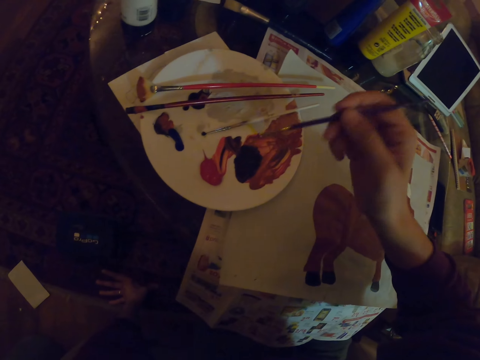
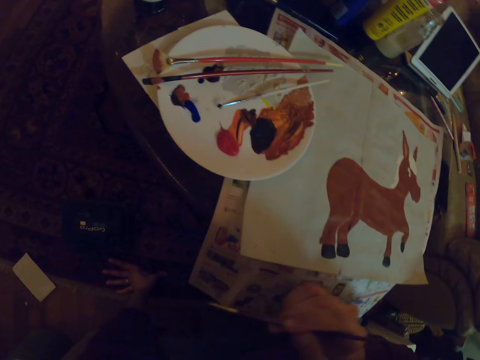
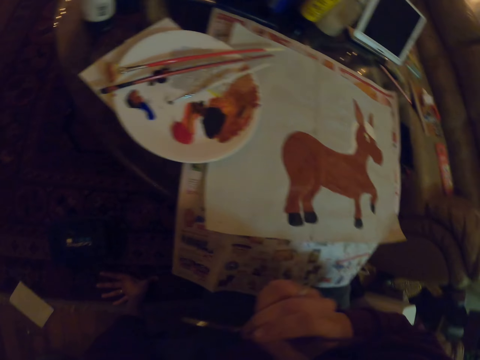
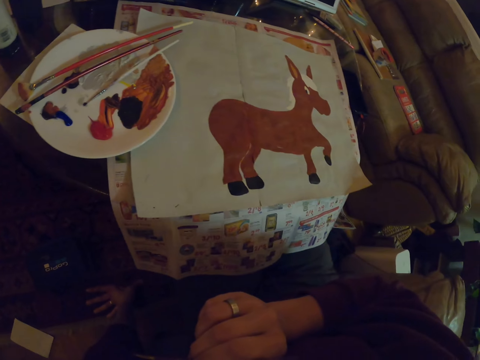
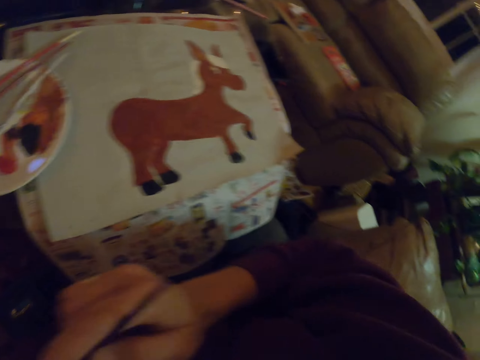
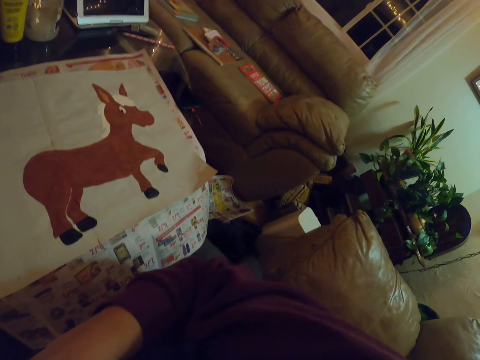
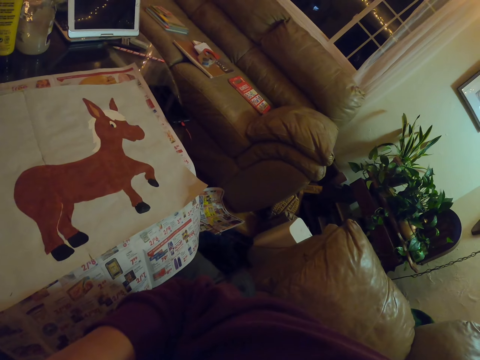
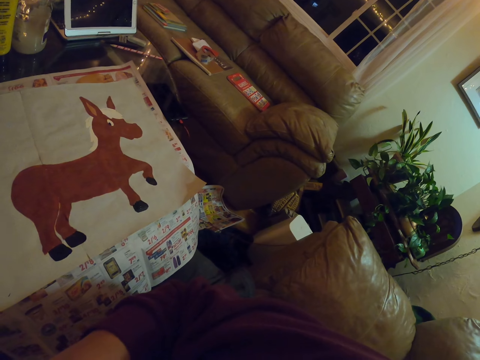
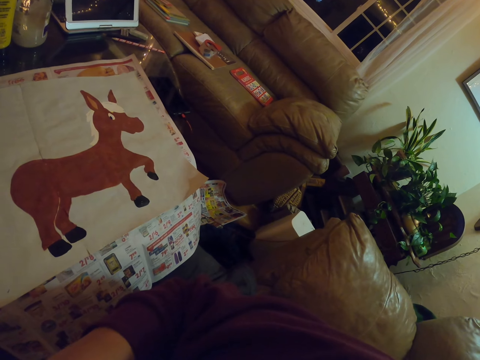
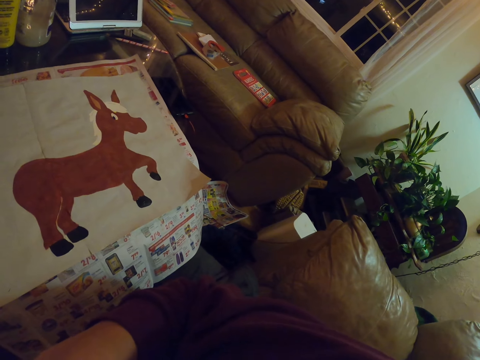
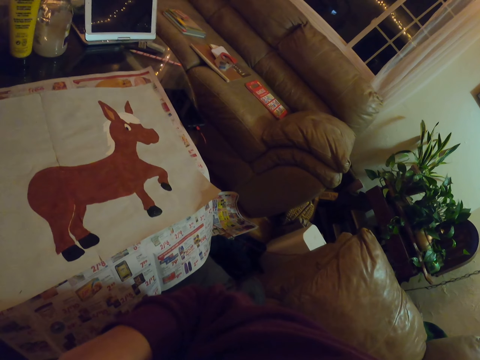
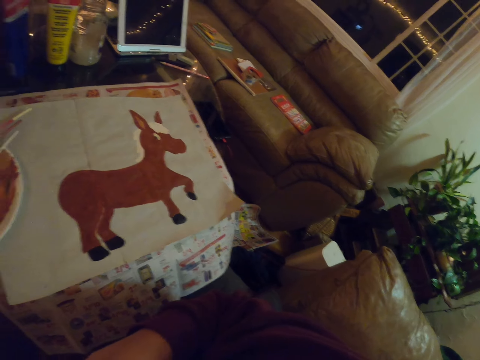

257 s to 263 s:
The camera wearer takes a paint from a bowl. They take the paint brush in the plate.

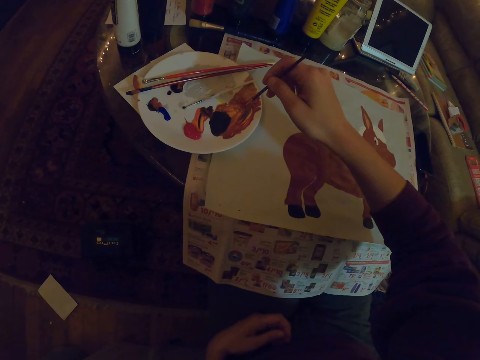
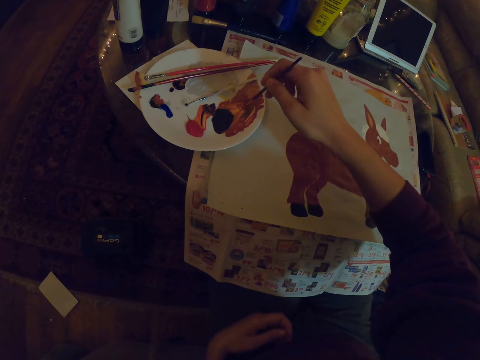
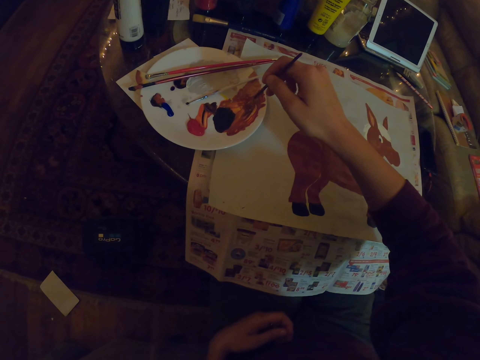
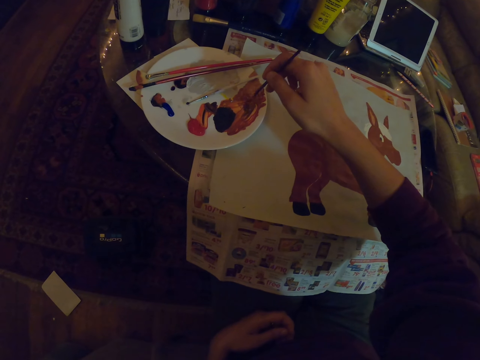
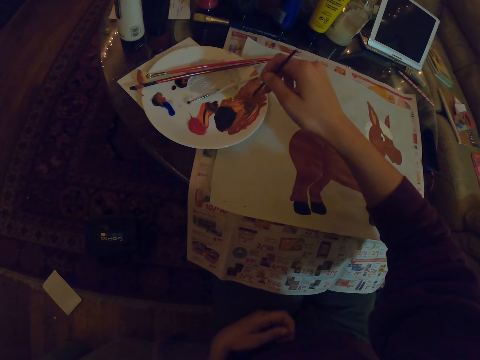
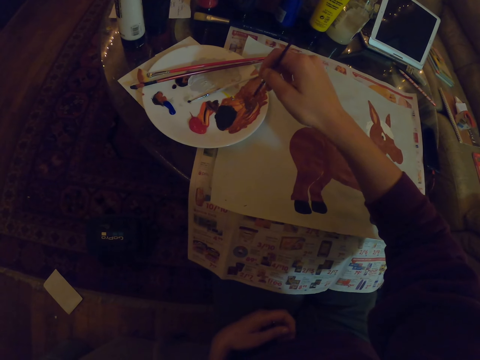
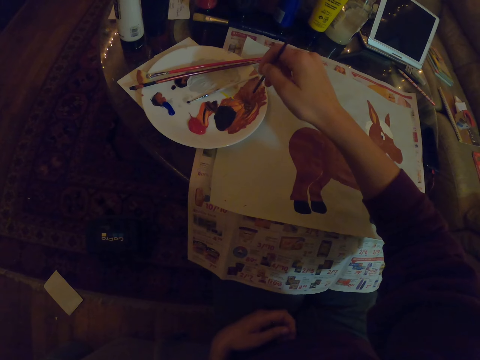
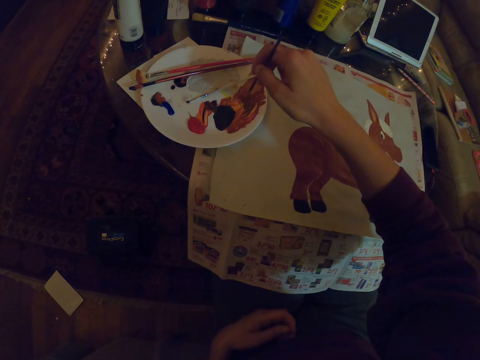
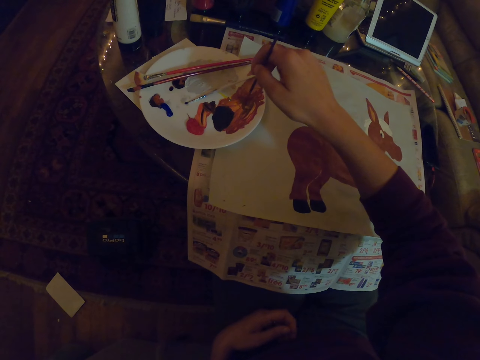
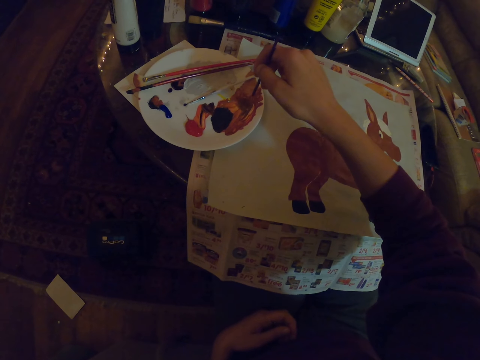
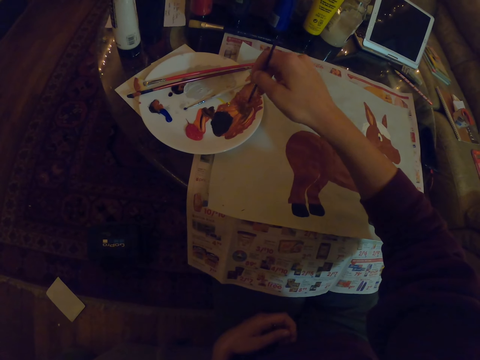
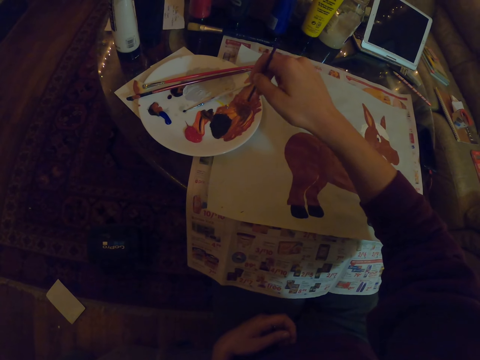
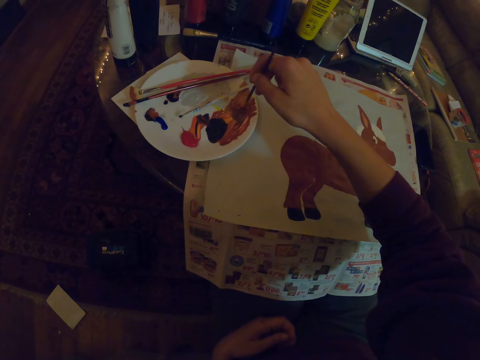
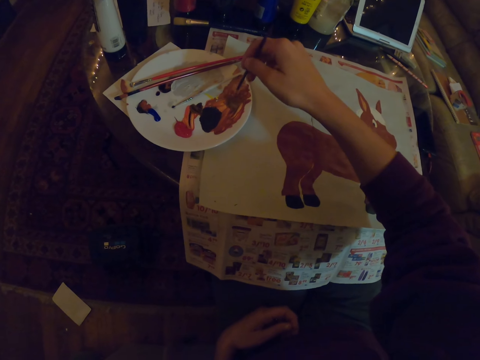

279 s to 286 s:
The camera wearer mixes paint on a bowl.

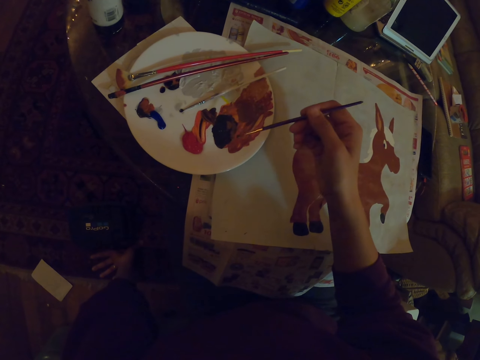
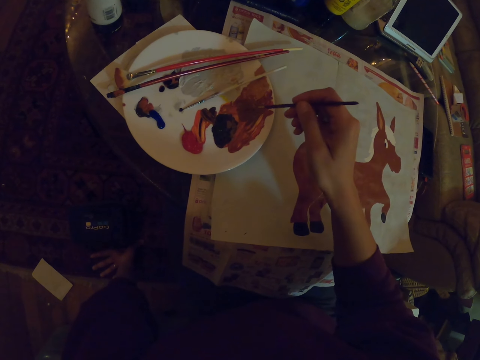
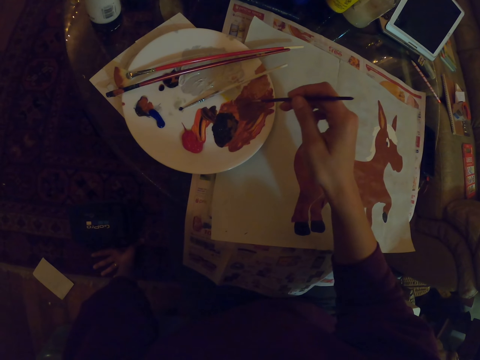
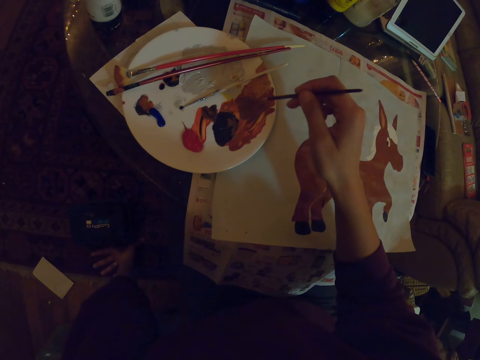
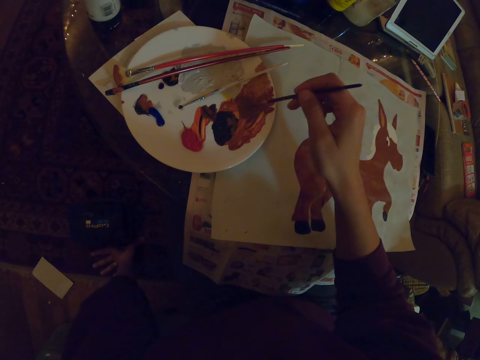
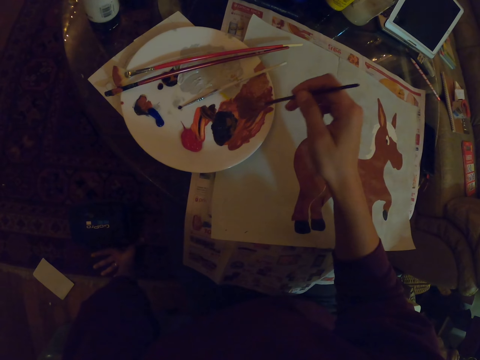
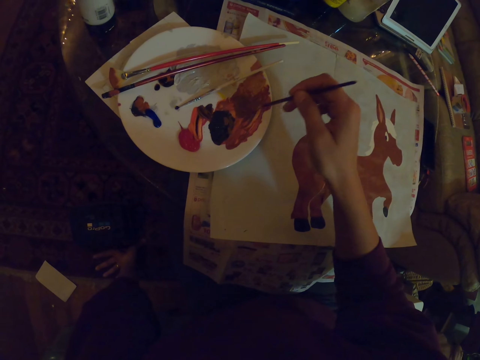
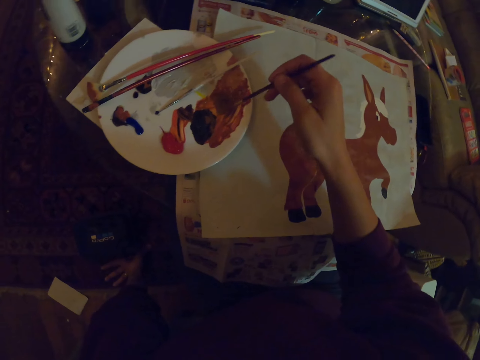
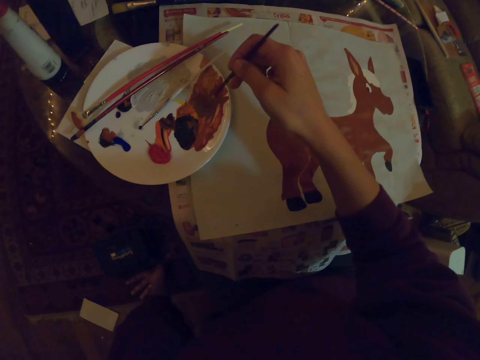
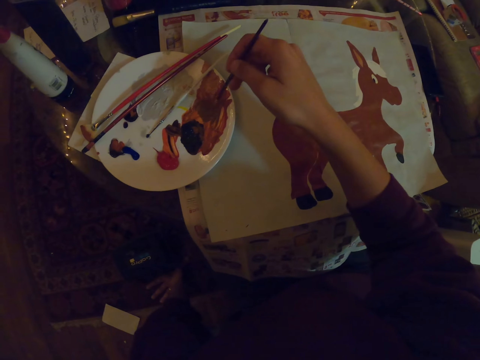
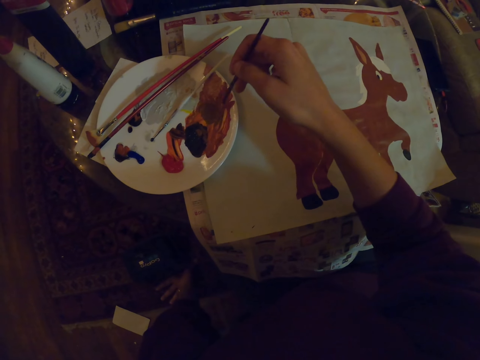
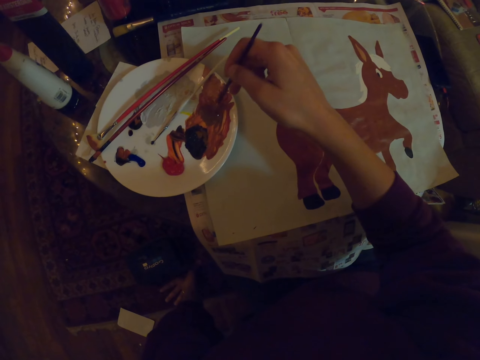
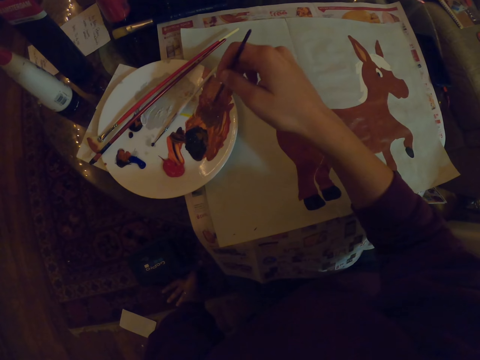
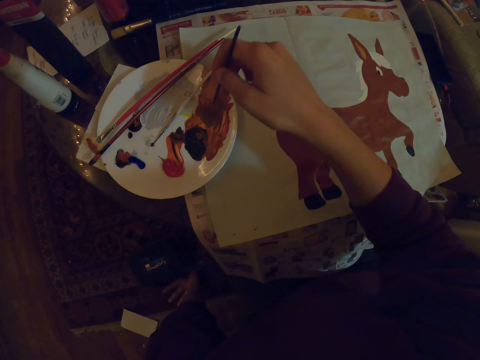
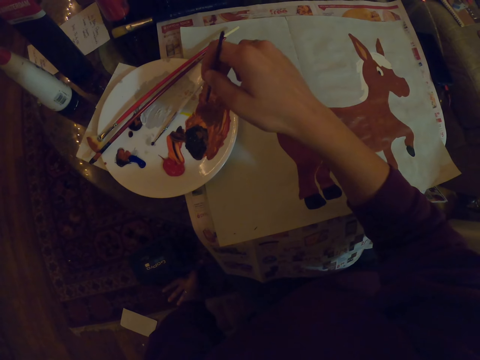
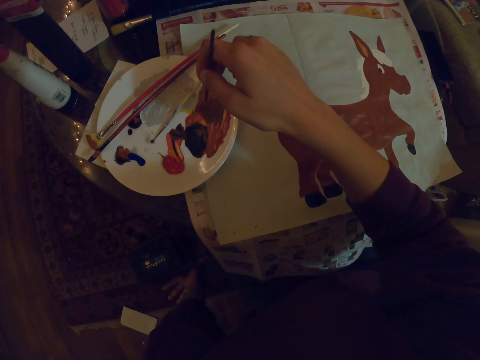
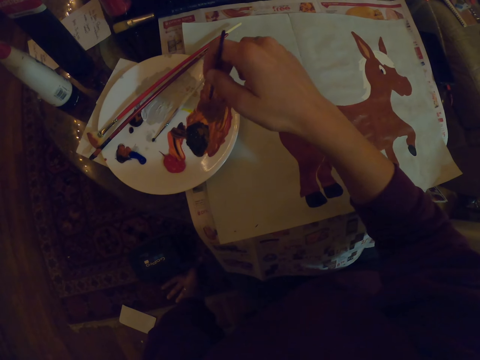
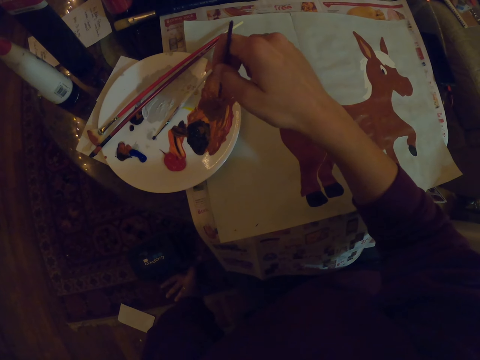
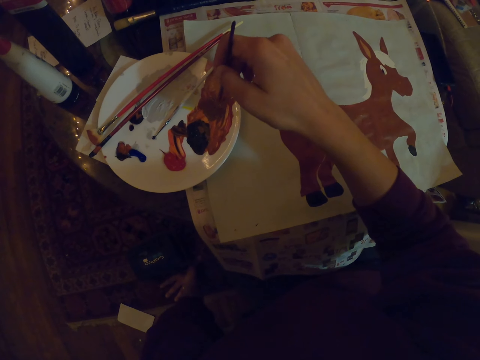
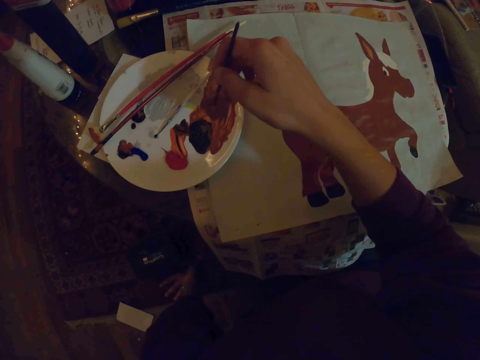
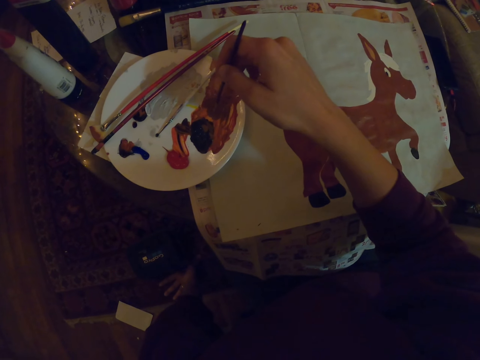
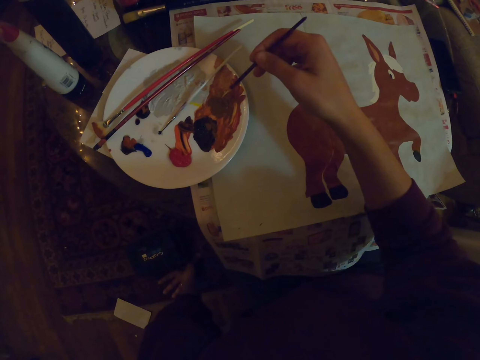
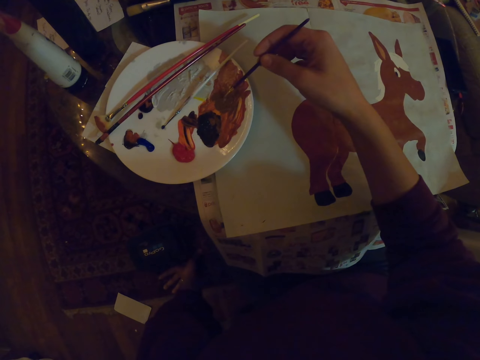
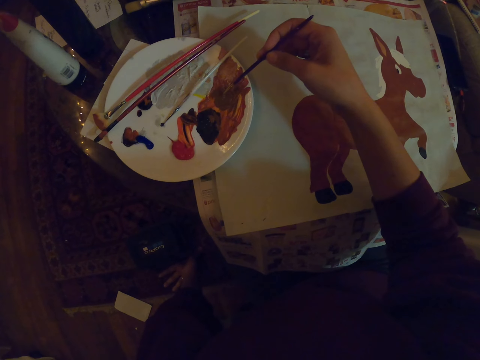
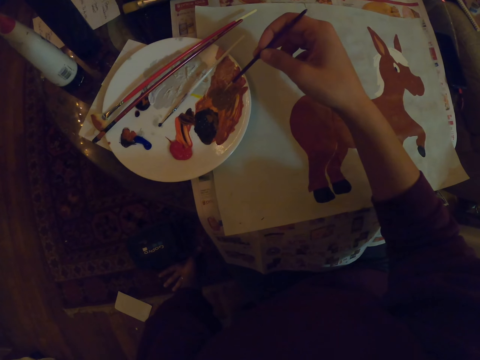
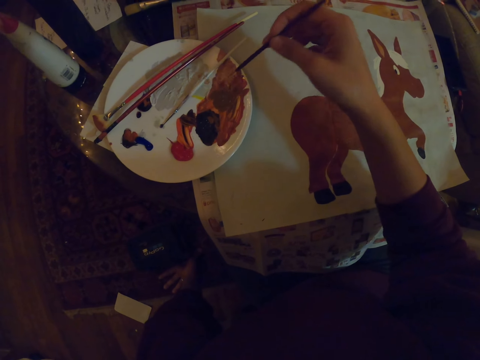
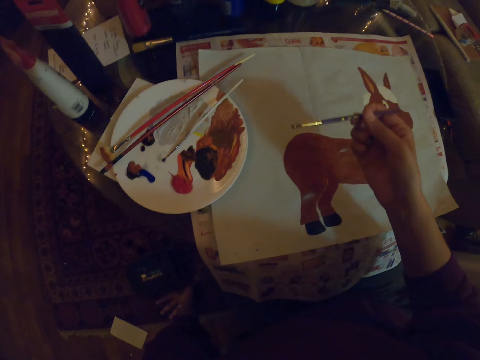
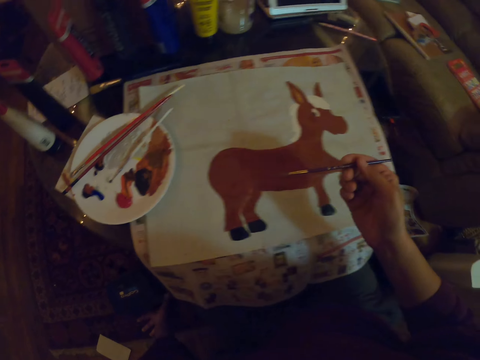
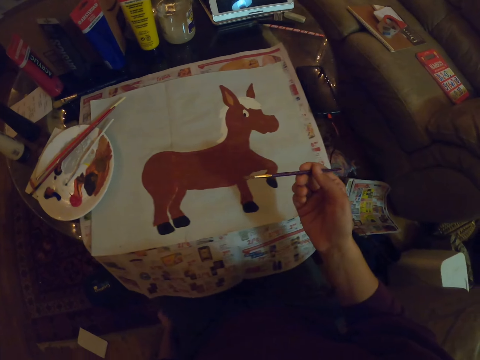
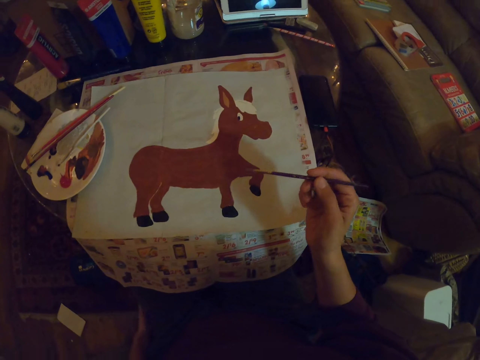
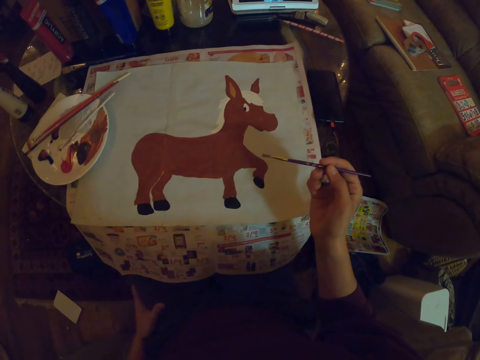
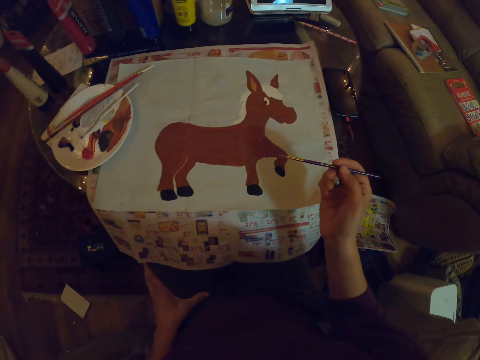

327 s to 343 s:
The camera wearer mixes the paint in the plate.
